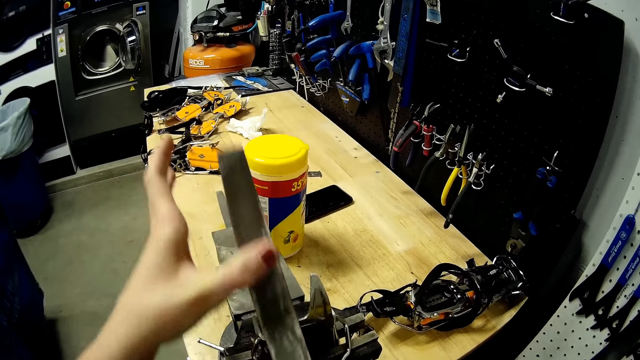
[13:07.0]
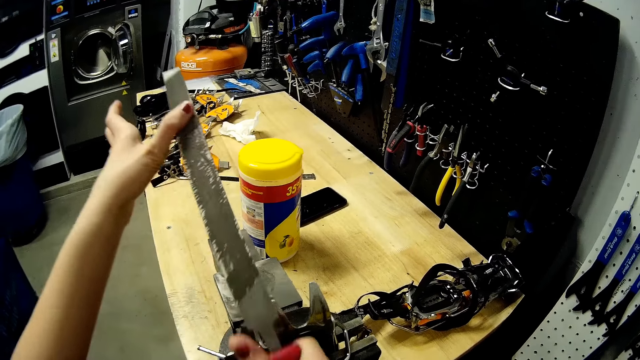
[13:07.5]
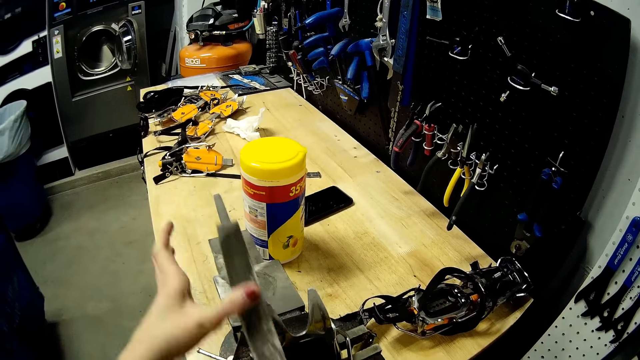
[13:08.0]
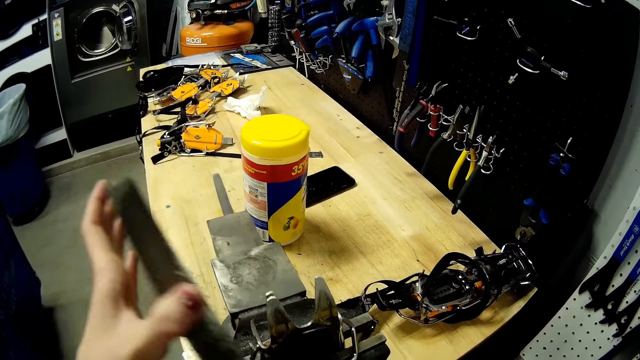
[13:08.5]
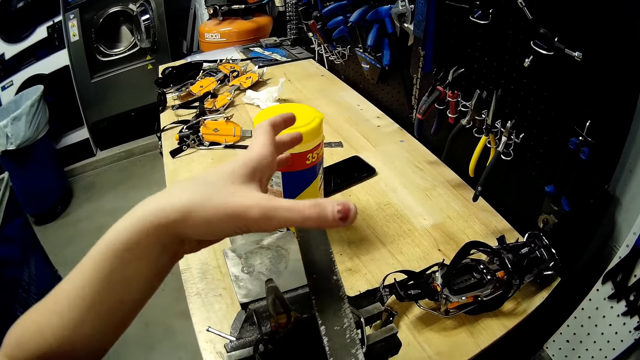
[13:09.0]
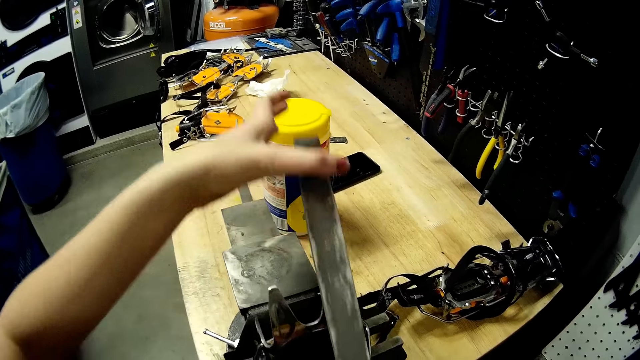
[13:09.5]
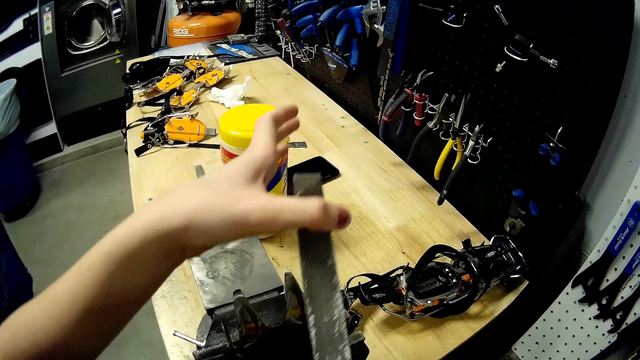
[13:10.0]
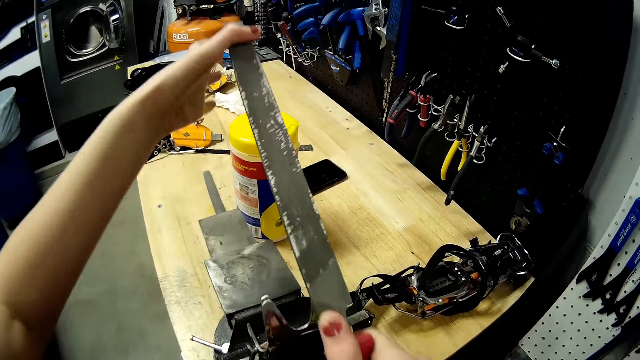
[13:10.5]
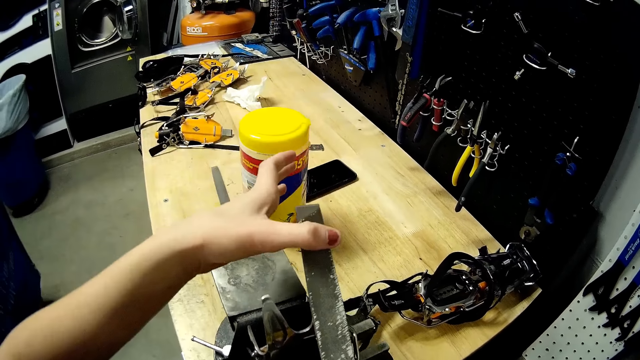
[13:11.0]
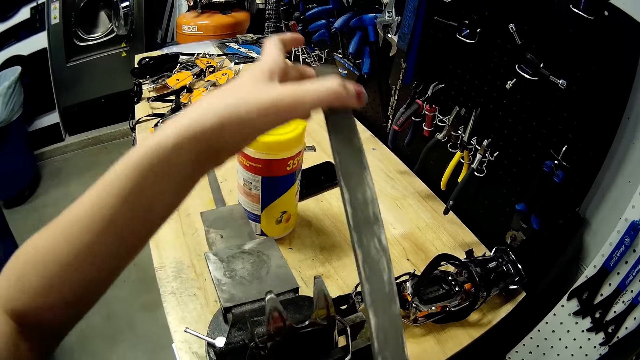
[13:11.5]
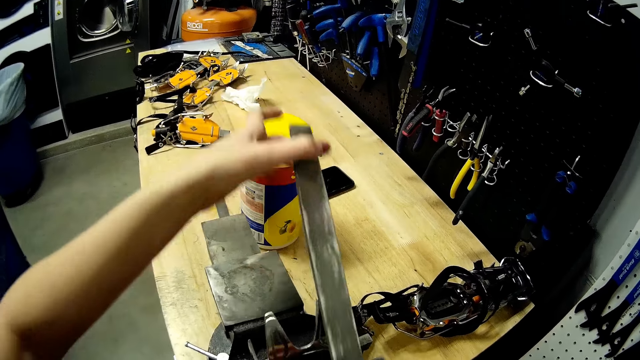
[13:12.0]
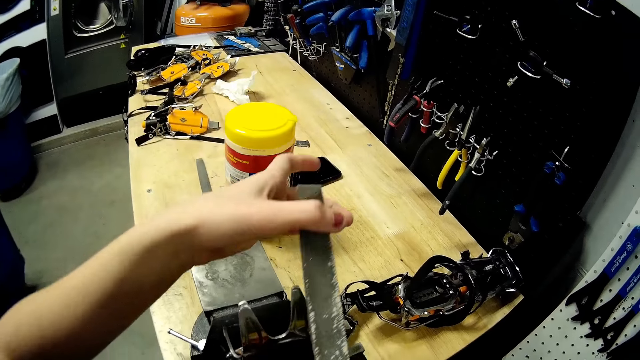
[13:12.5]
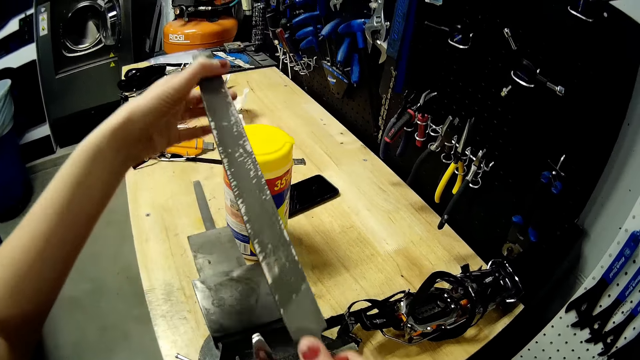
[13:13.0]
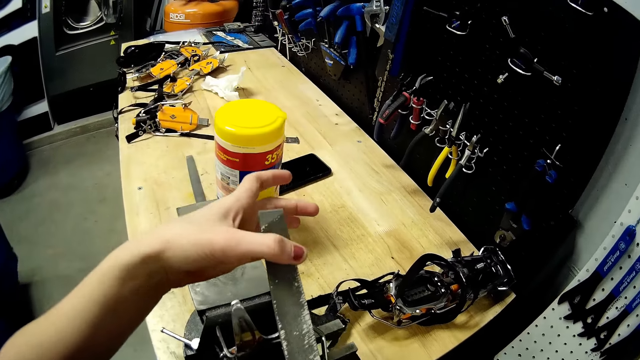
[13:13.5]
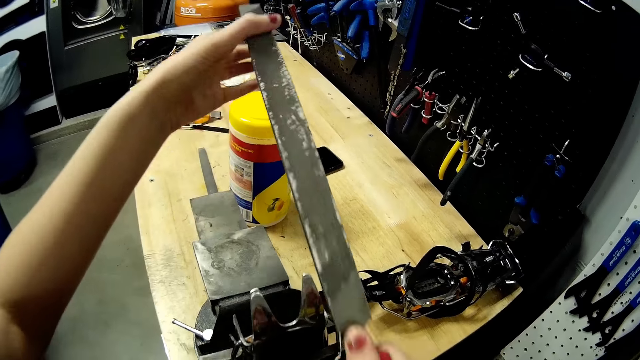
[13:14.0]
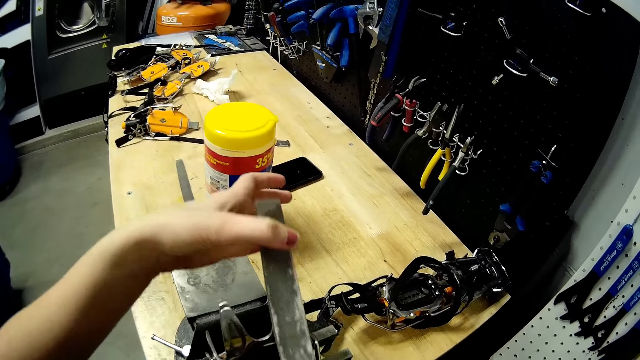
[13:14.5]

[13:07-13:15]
The camera wearer places the workshop file on the clamp with her hands. She files the yellow crampon tooth with the workshop file in her hands.

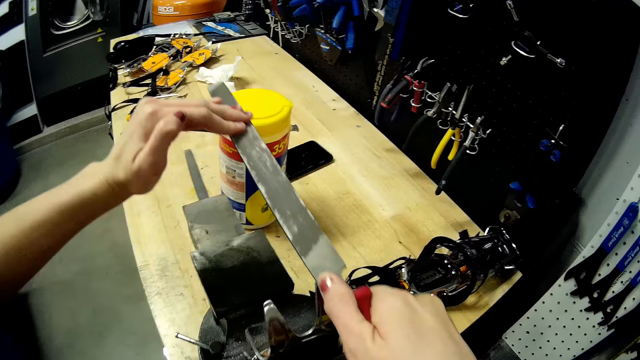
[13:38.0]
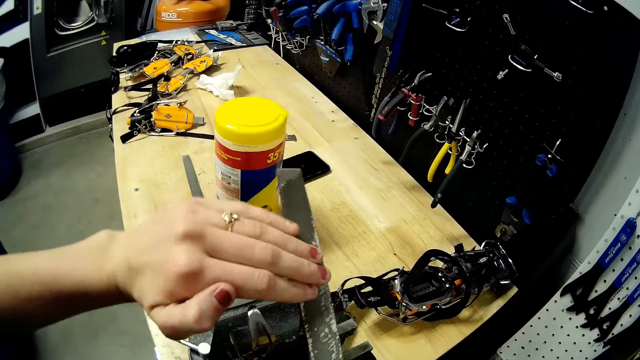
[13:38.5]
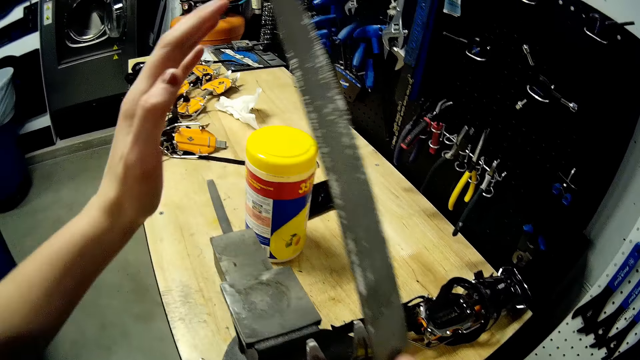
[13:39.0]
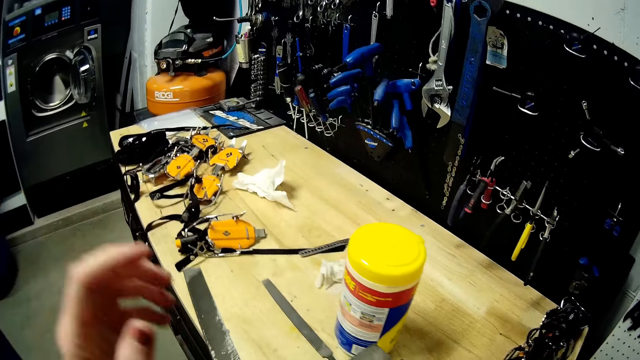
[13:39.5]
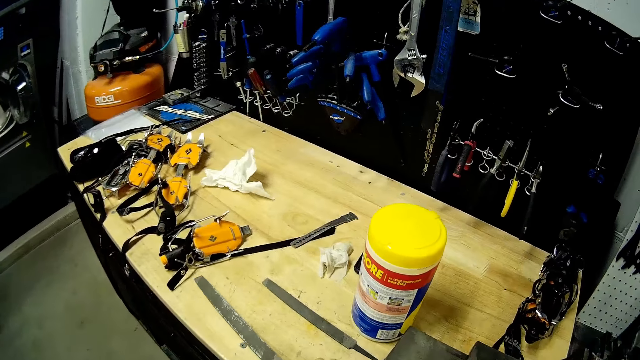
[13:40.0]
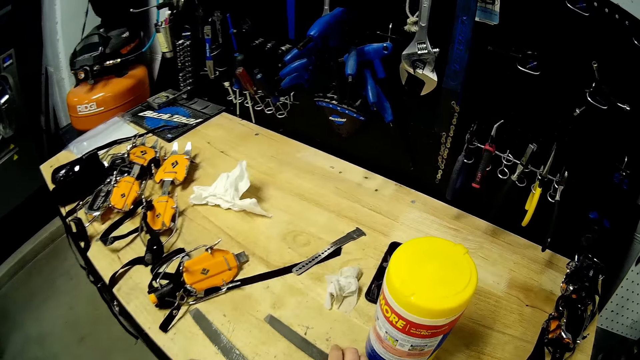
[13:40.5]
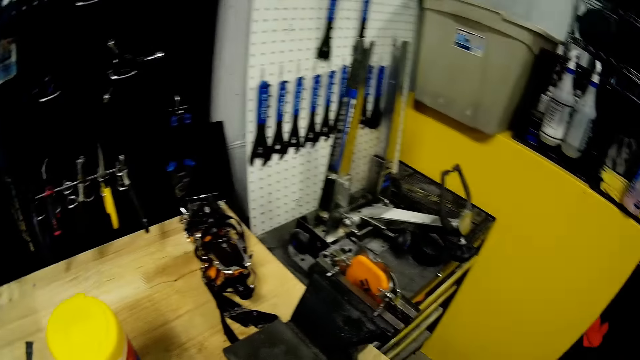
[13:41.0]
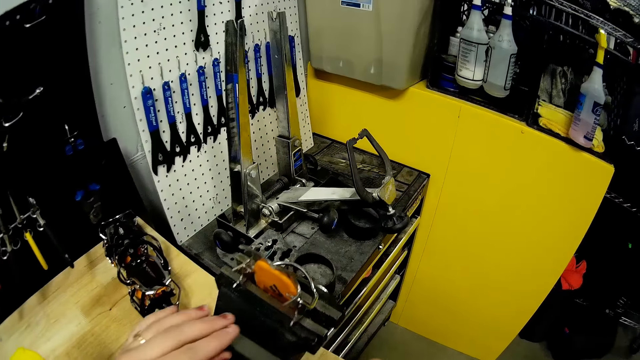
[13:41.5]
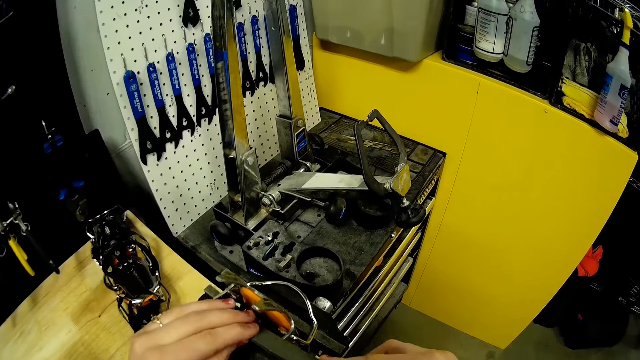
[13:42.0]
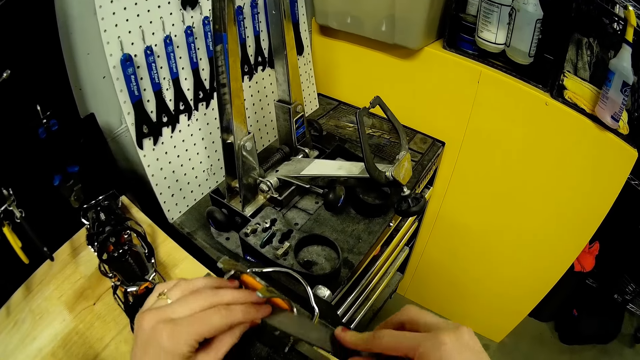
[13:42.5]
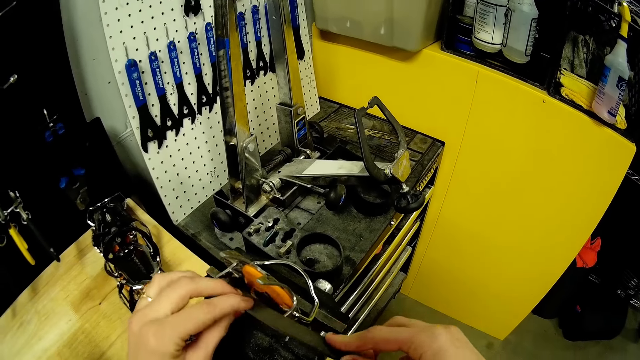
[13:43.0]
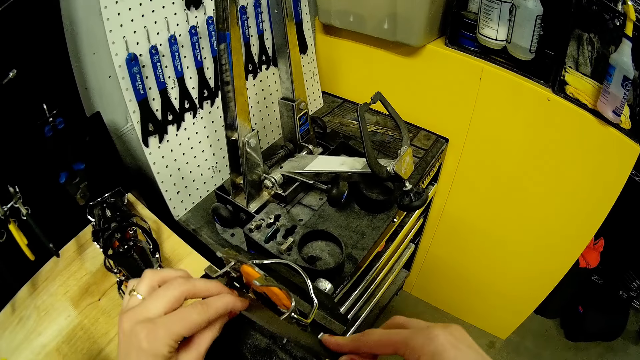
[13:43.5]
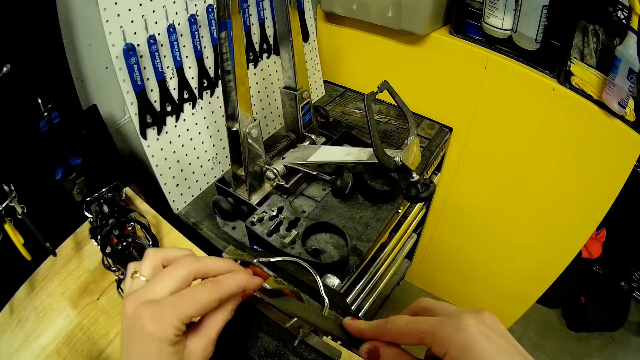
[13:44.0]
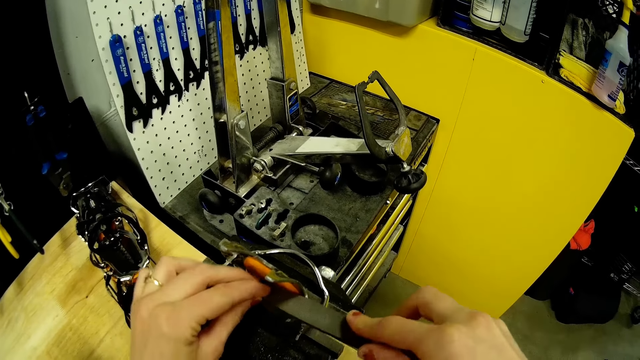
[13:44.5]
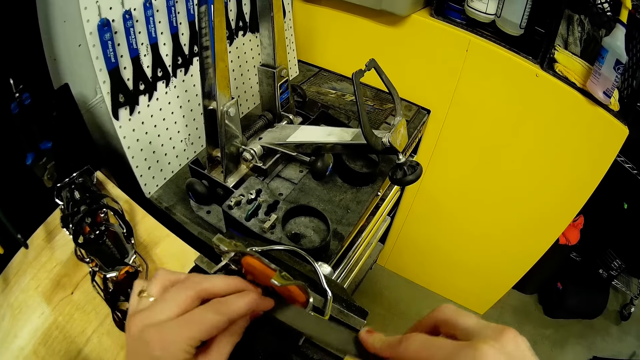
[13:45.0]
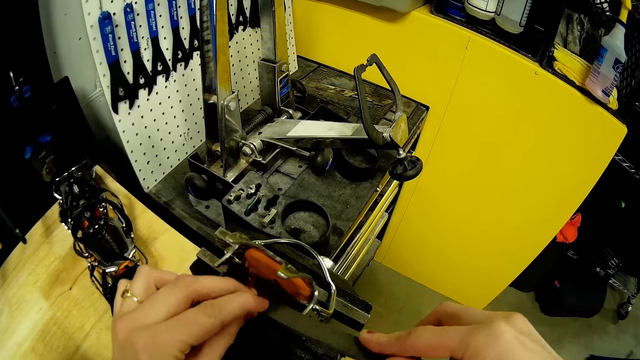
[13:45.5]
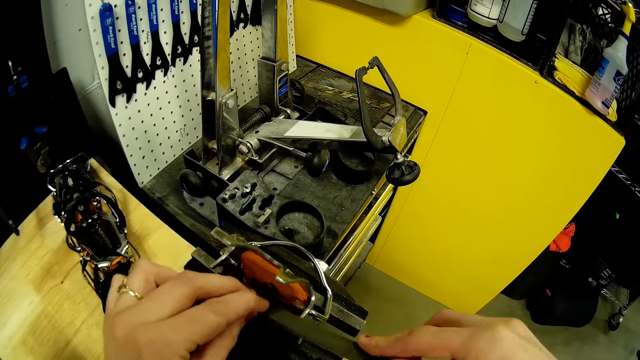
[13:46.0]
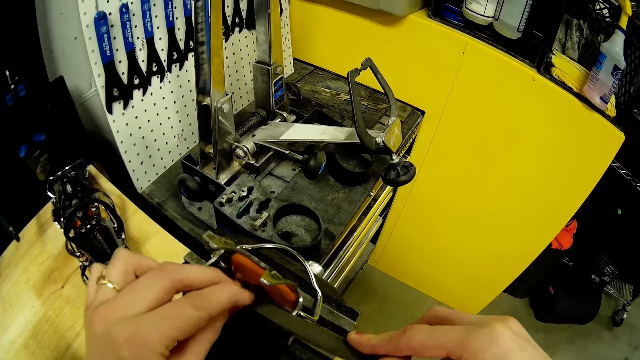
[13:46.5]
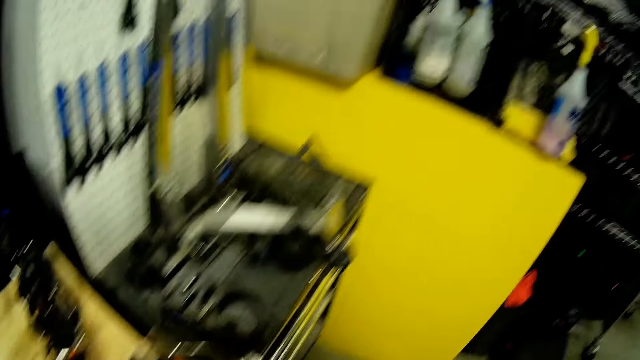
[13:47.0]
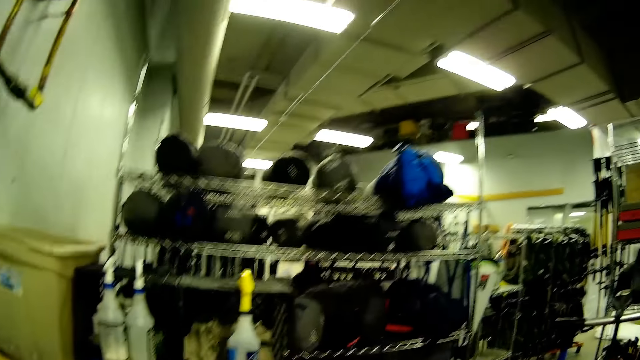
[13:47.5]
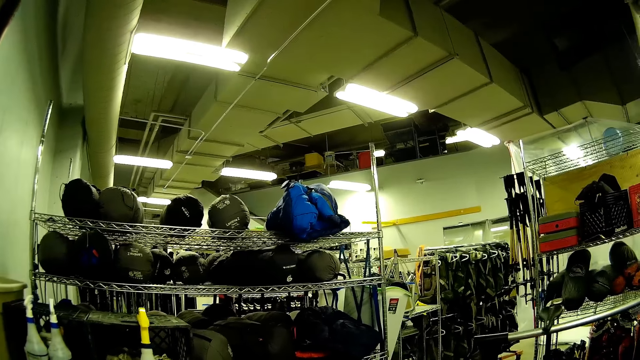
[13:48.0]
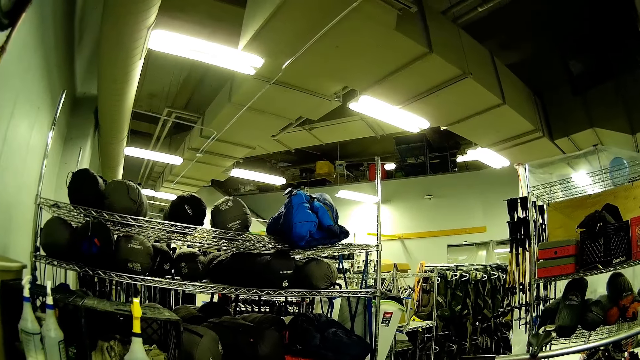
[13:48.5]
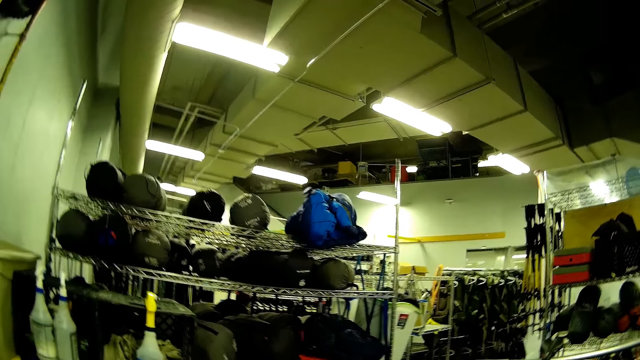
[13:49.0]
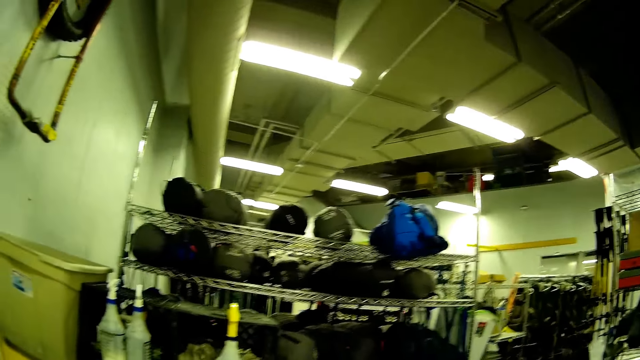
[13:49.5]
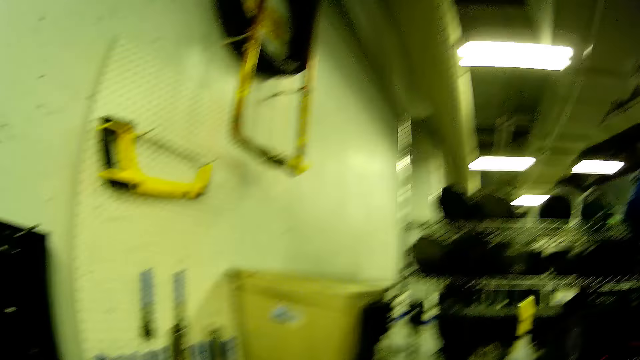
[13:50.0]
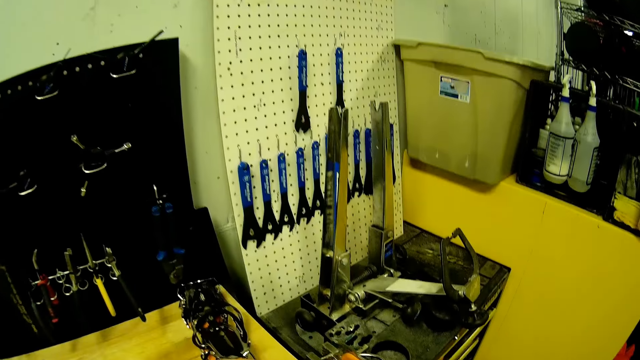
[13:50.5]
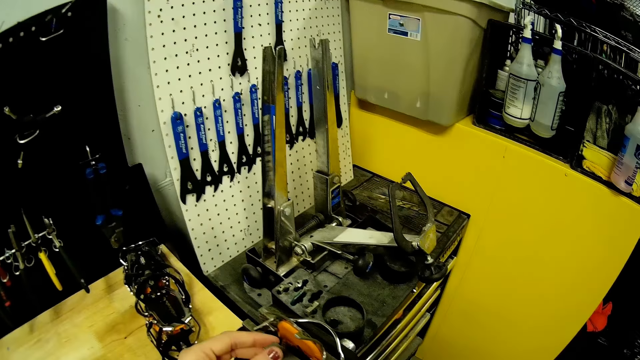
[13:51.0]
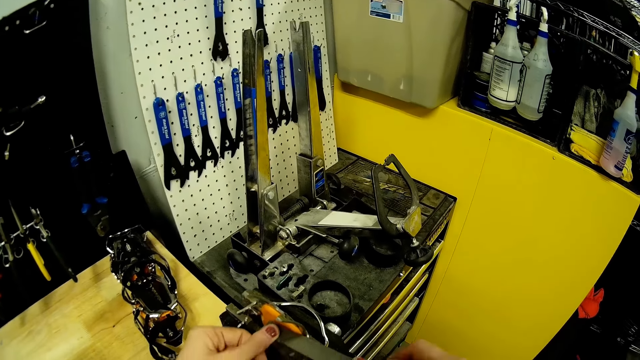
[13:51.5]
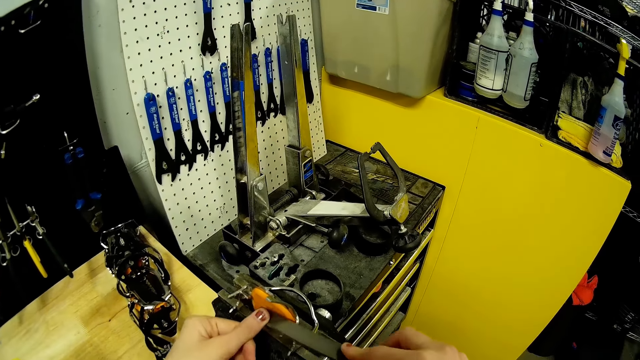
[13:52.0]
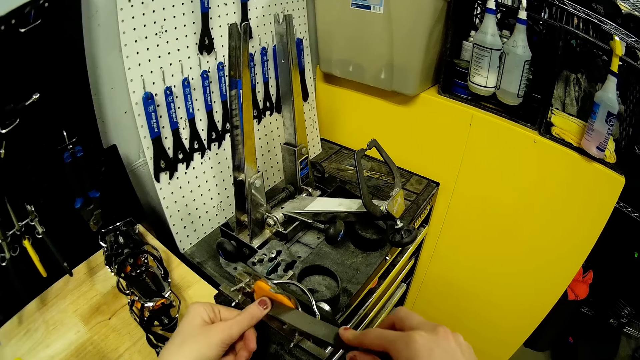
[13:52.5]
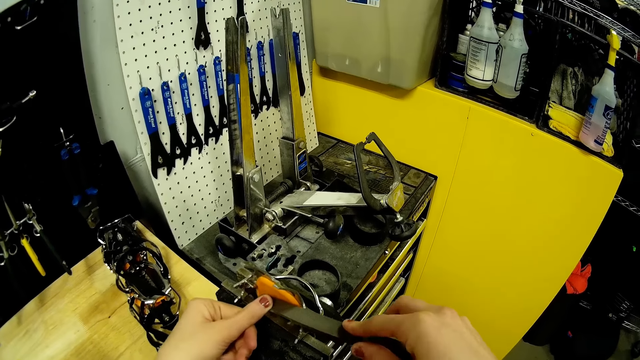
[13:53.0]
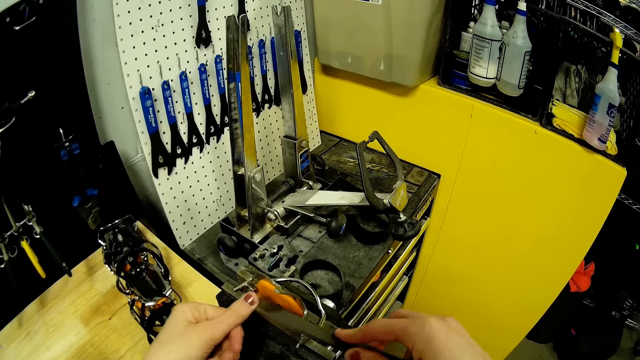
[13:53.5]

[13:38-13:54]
The camera wearer places the workshop file or file tool on the table with her right hand. She picks up the file tool. She files the yellow crampon tooth on the clamp with the file in her hands. She looks around. She sharpens the blade.
